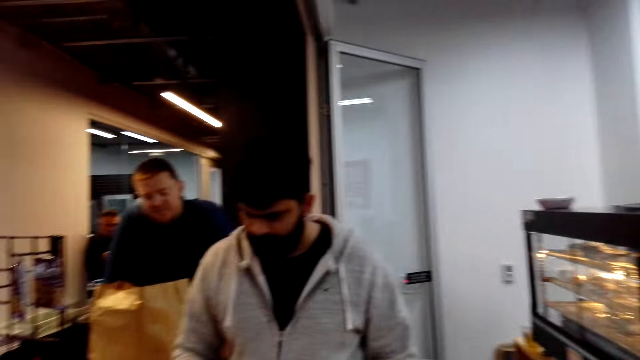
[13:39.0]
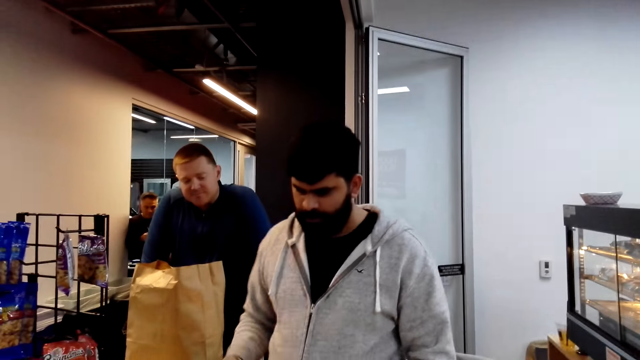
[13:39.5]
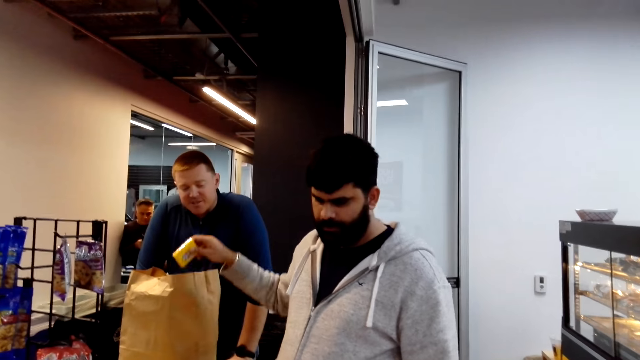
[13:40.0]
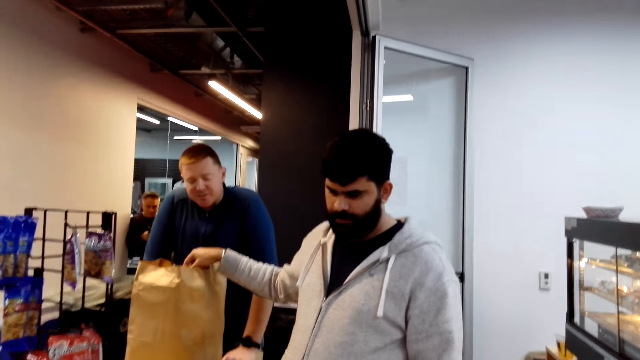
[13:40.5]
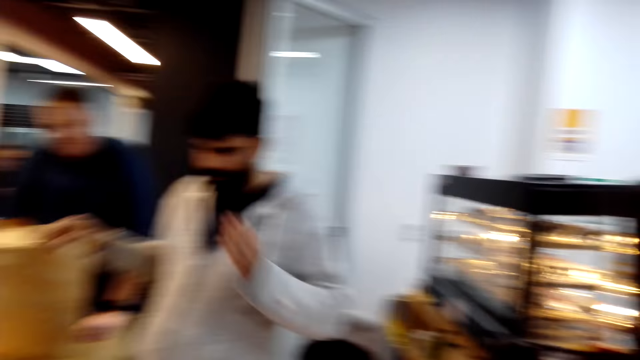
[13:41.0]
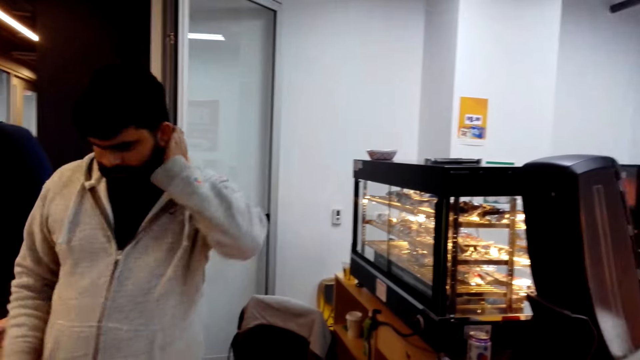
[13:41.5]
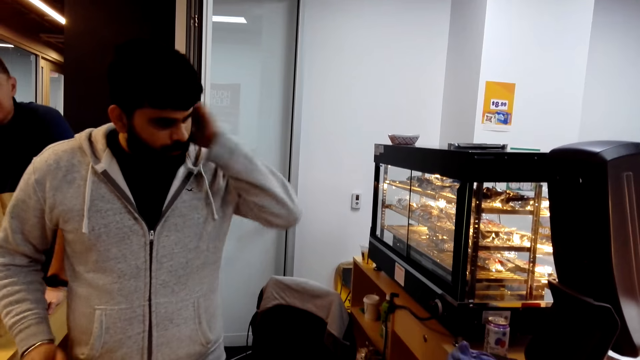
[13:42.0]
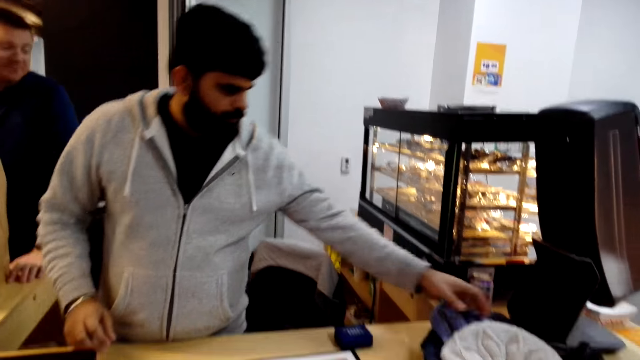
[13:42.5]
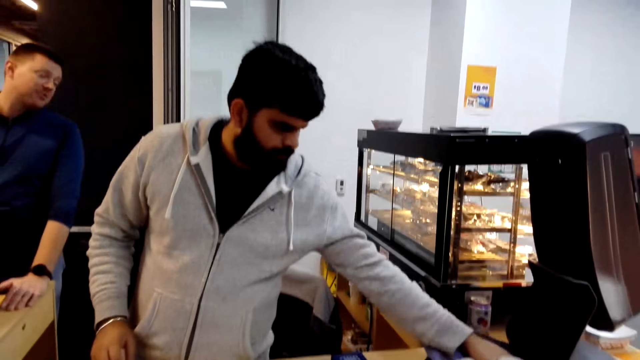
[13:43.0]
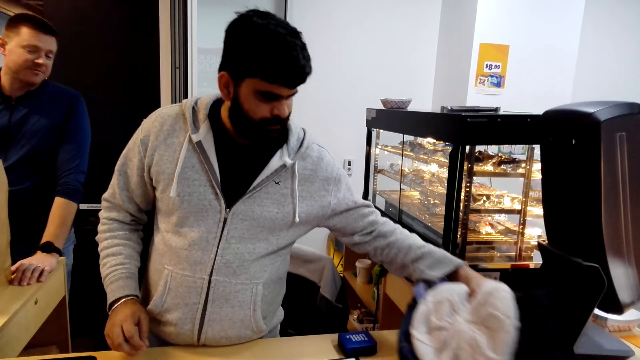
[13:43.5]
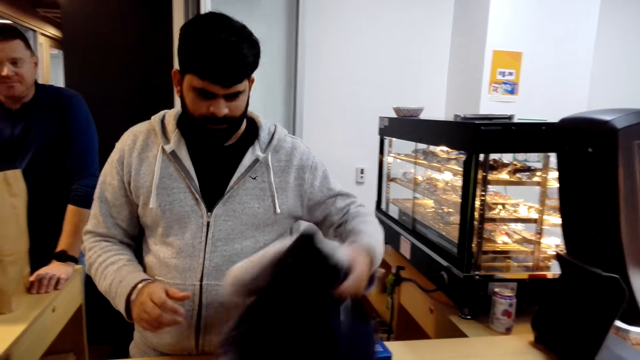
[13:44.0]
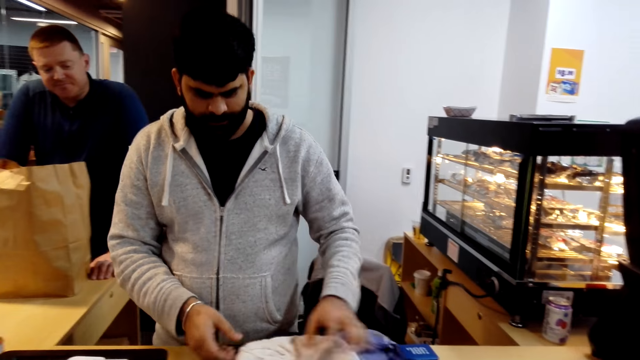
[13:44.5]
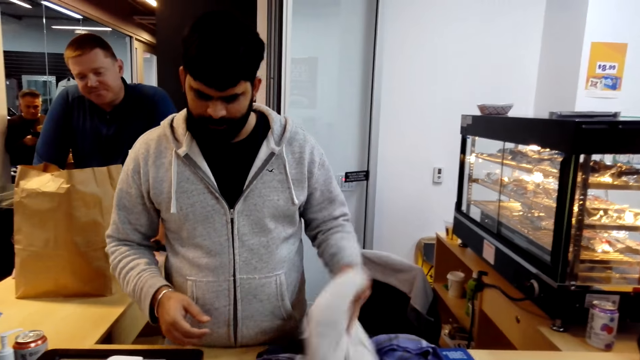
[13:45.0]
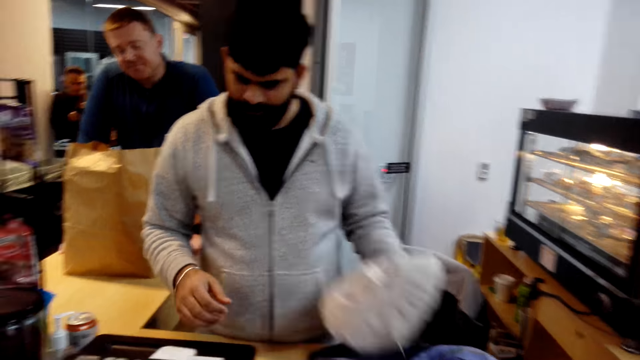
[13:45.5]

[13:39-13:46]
The woman talks. The man picks clothes. A cashier operates a billing machine.

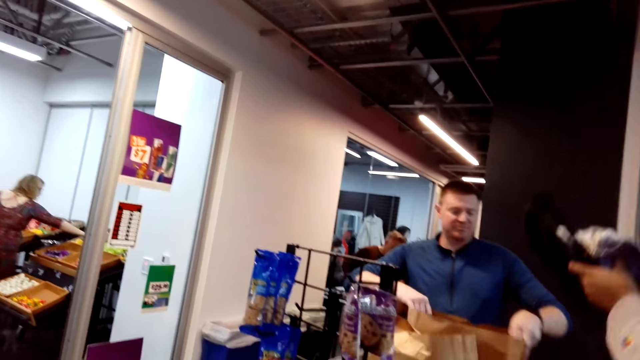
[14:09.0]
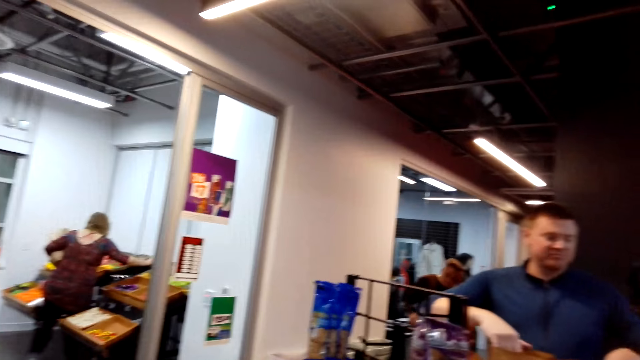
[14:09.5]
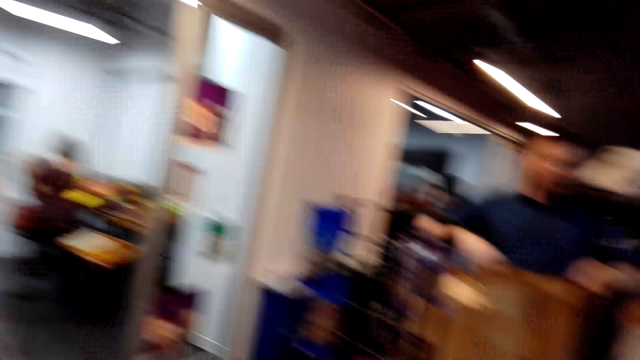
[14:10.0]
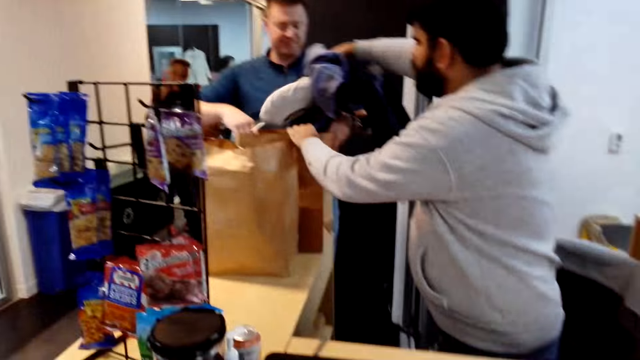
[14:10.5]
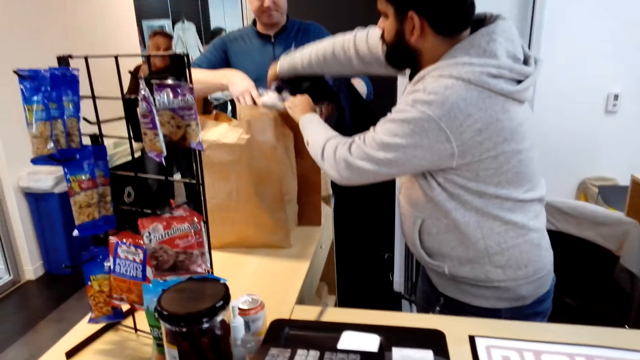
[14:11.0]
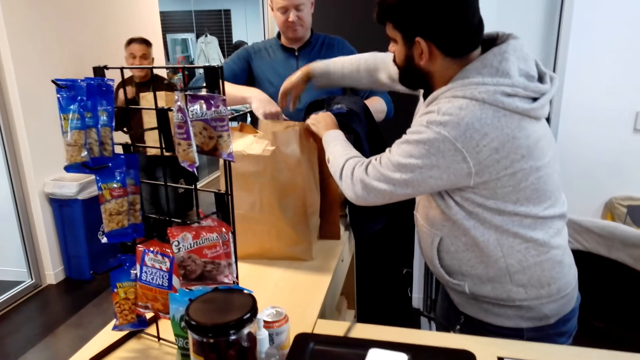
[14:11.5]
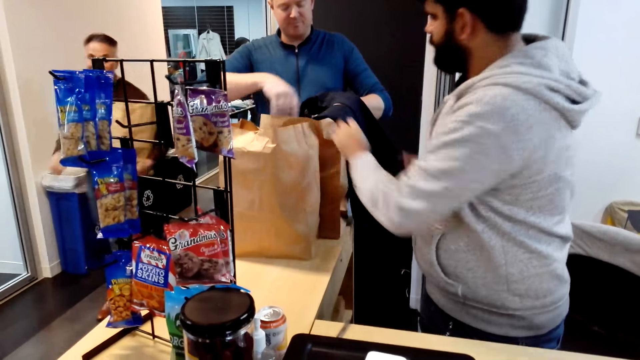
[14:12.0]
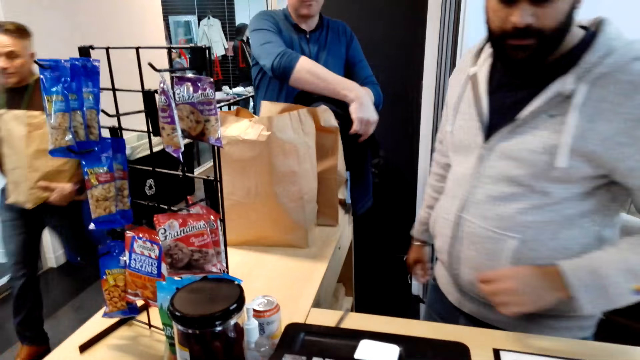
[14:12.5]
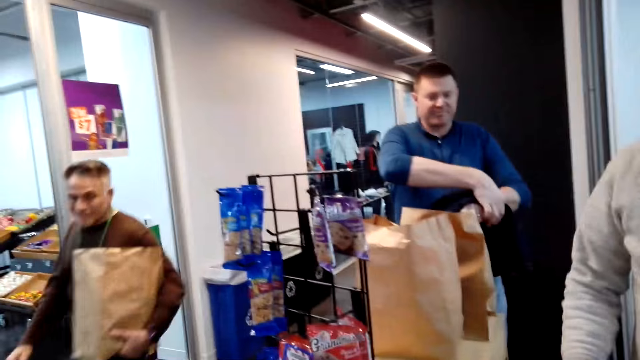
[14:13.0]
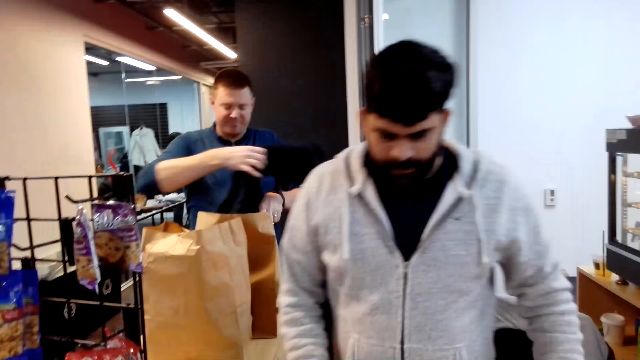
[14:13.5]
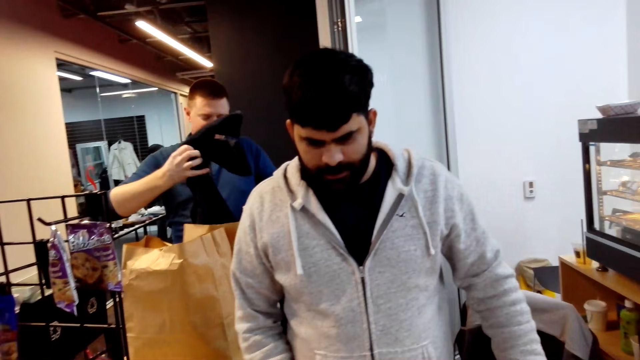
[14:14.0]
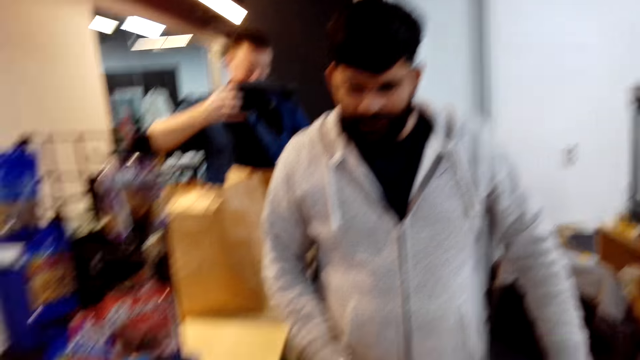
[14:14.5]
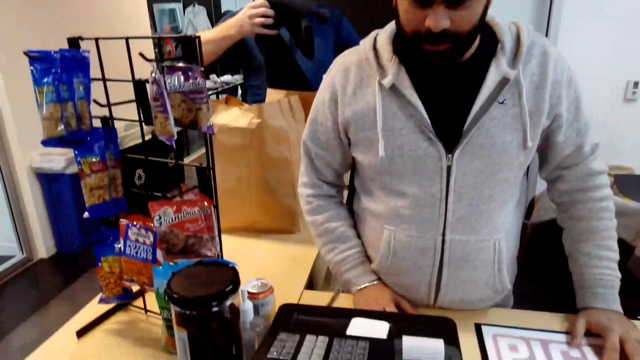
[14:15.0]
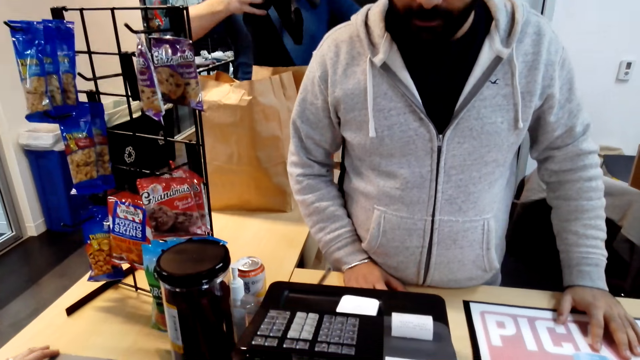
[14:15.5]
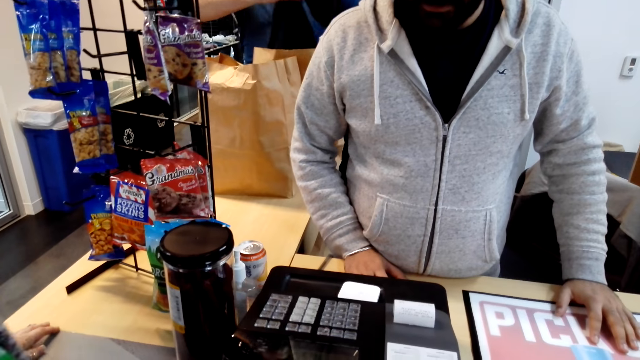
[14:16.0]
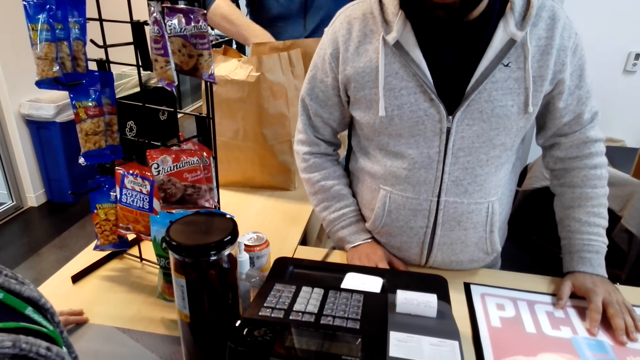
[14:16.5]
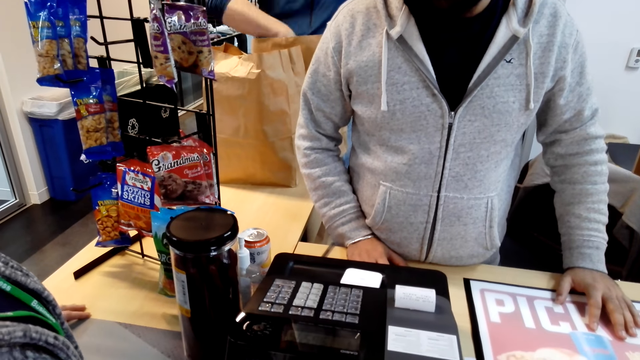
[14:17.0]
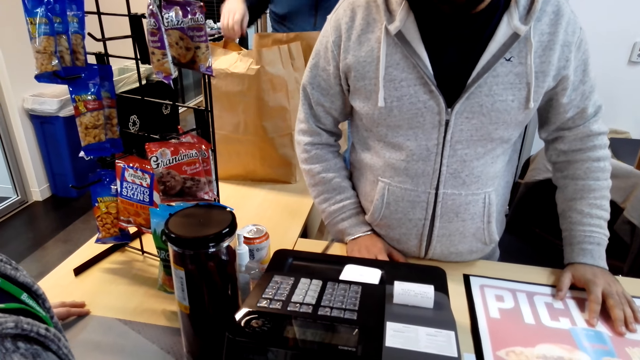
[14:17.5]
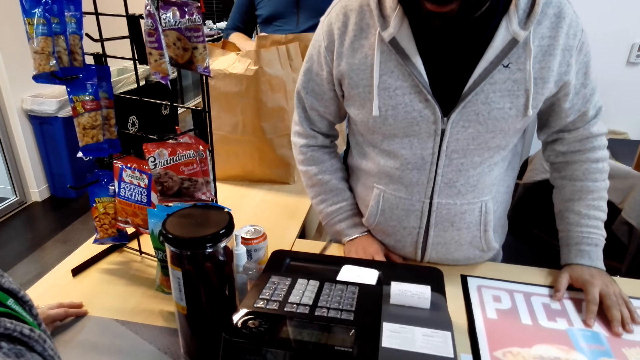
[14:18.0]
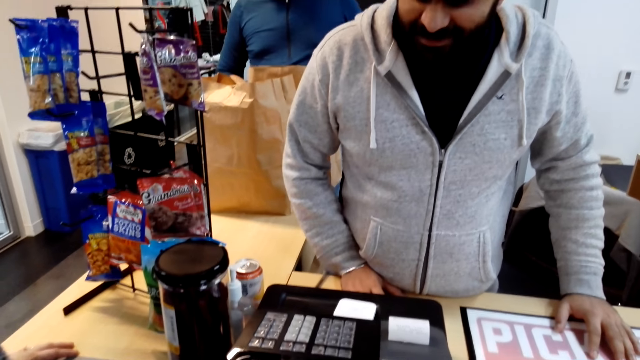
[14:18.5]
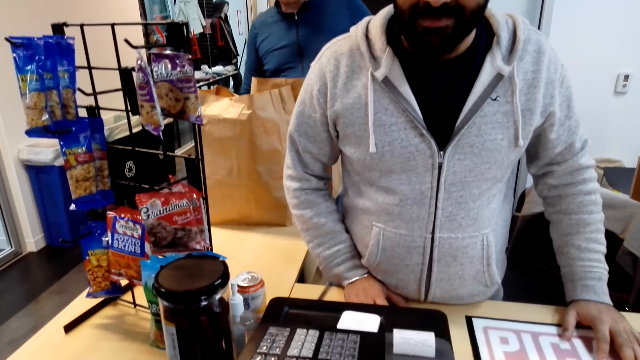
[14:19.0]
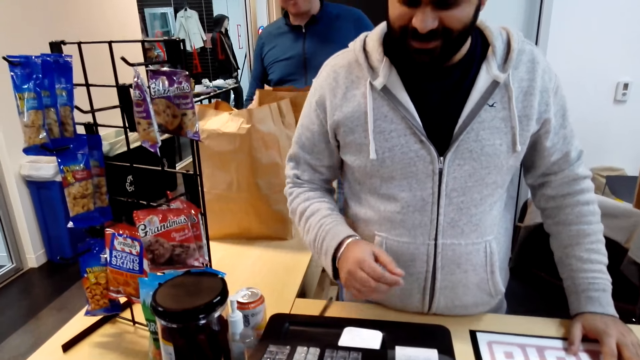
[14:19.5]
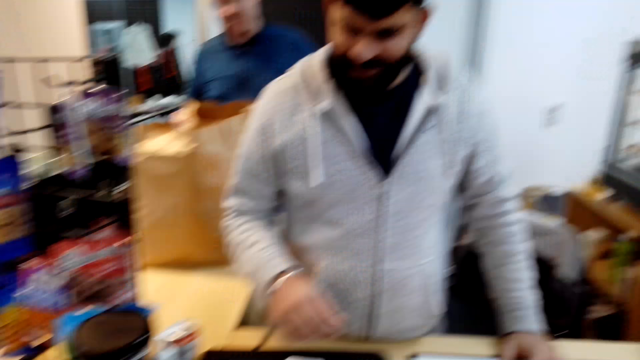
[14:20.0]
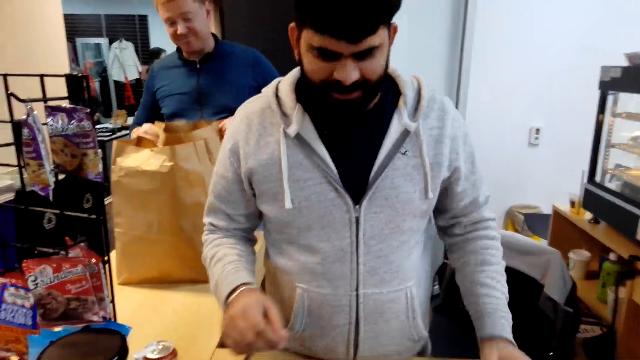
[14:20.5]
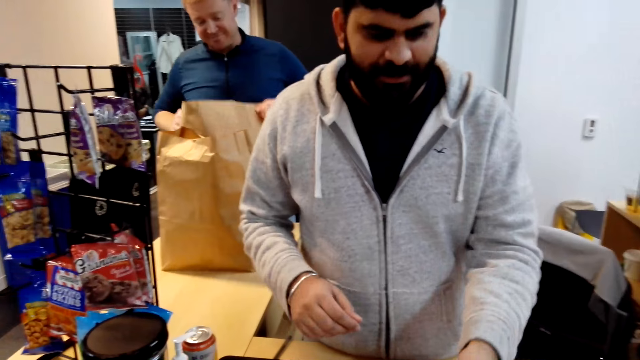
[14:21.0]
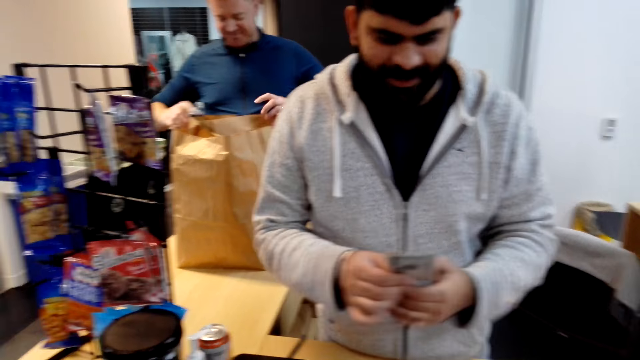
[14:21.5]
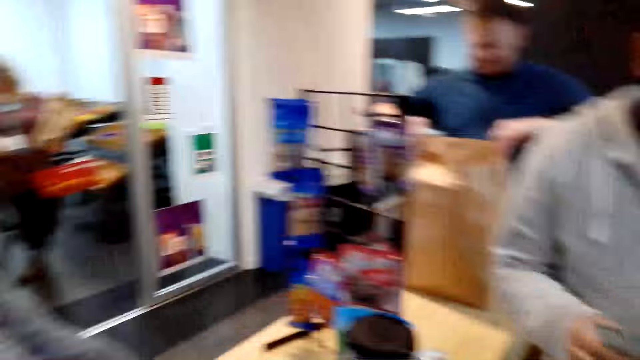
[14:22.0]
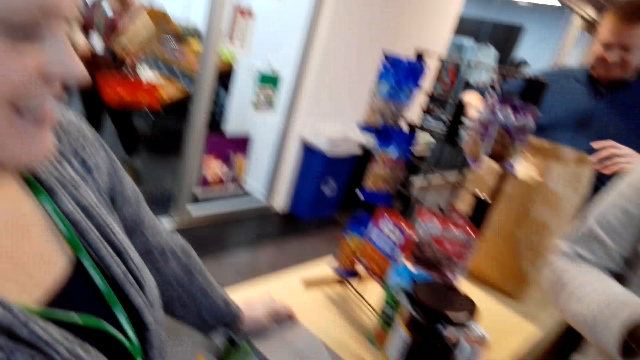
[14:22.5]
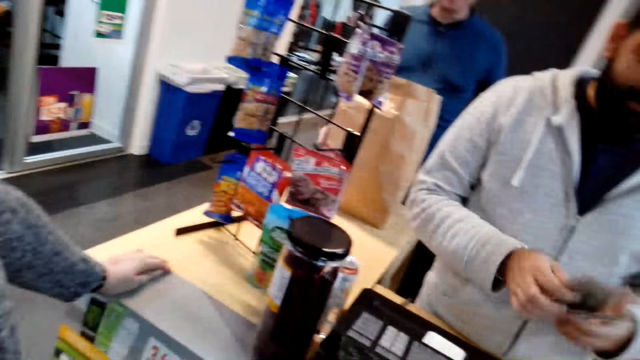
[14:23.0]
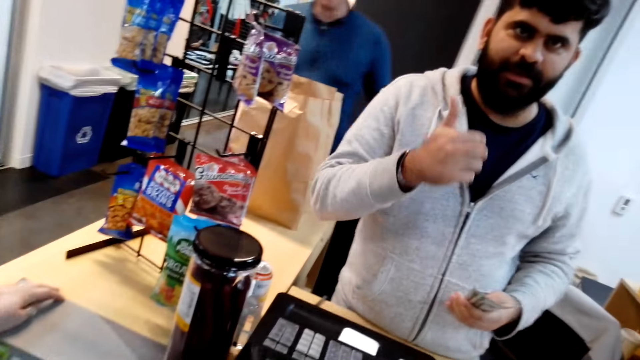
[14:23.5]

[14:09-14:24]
A cashier drops clothes in a bag. A man adjusts the clothes in the bag. Another man talks to the camera wearer. The camera wearer interacts with the cashier. They look around. They give the other man money. The cashier counts cash.
